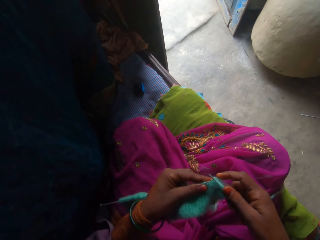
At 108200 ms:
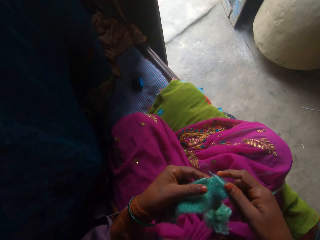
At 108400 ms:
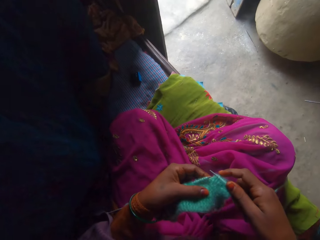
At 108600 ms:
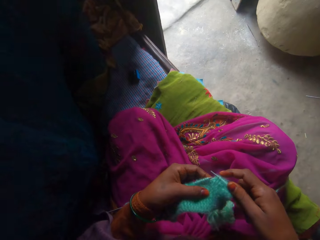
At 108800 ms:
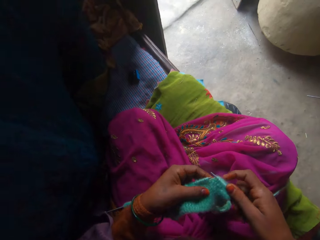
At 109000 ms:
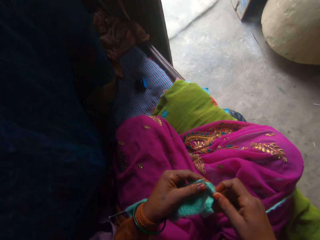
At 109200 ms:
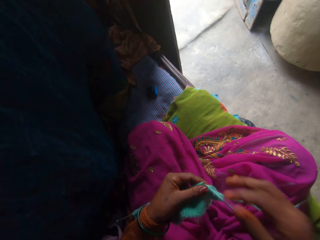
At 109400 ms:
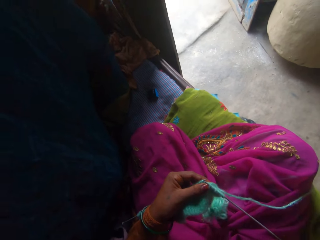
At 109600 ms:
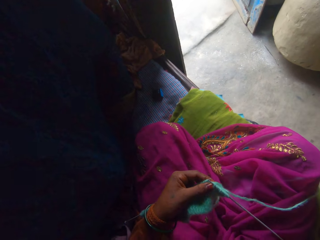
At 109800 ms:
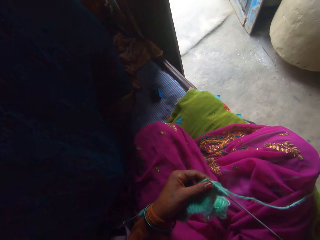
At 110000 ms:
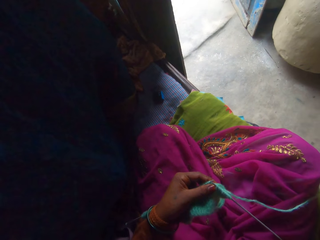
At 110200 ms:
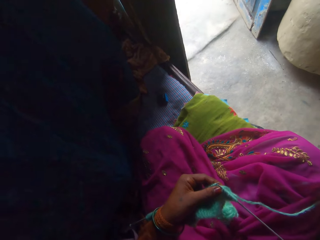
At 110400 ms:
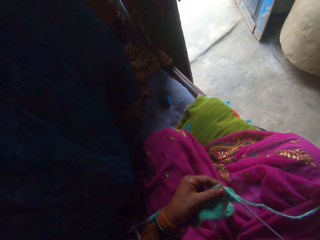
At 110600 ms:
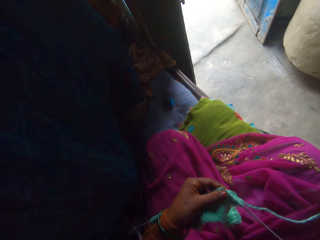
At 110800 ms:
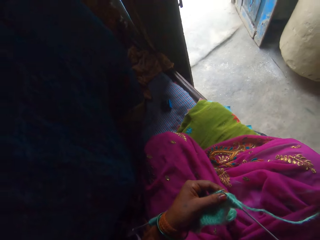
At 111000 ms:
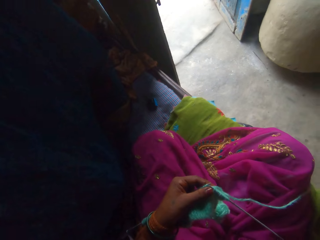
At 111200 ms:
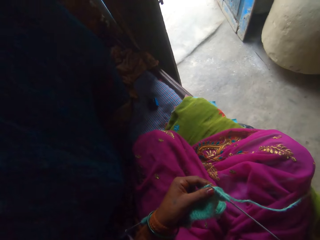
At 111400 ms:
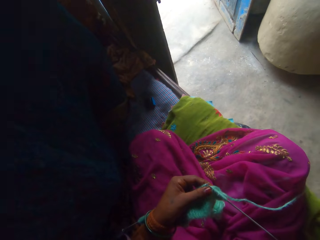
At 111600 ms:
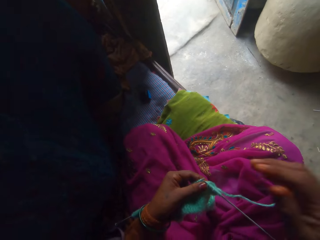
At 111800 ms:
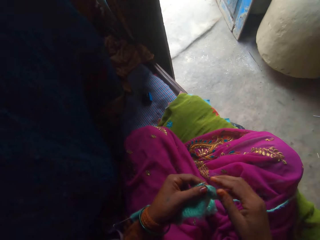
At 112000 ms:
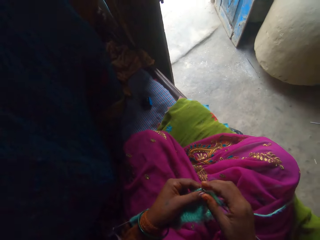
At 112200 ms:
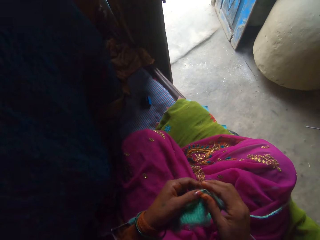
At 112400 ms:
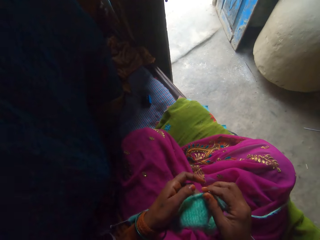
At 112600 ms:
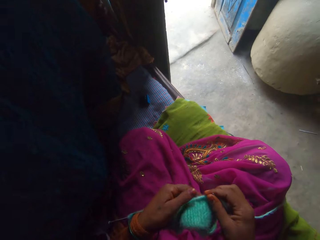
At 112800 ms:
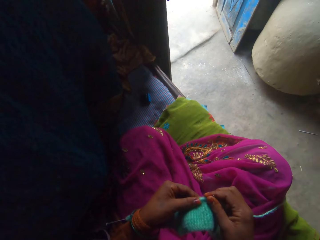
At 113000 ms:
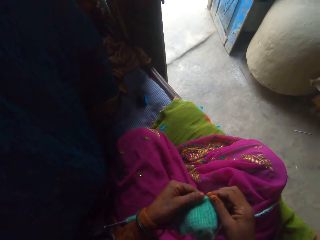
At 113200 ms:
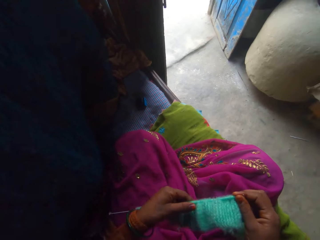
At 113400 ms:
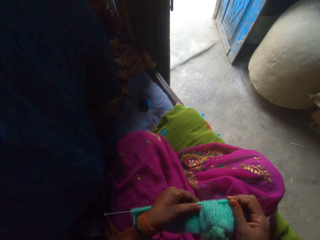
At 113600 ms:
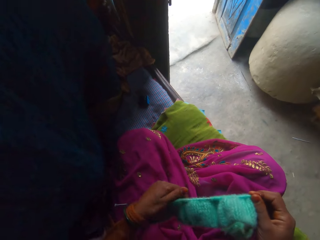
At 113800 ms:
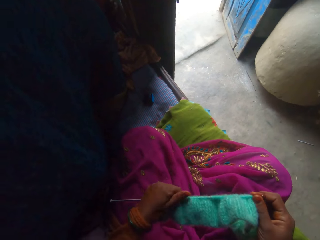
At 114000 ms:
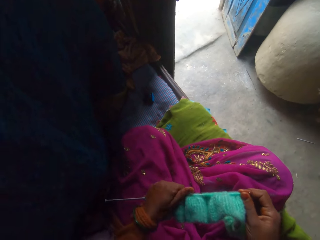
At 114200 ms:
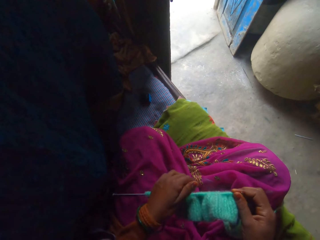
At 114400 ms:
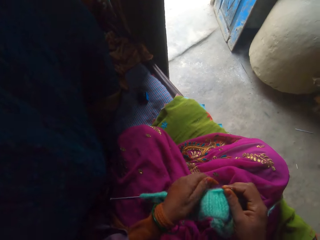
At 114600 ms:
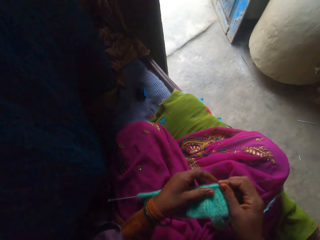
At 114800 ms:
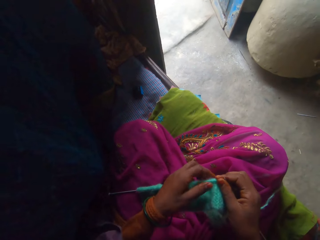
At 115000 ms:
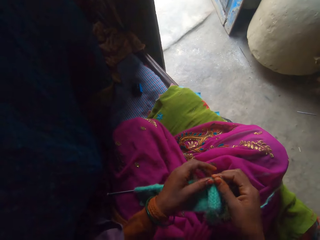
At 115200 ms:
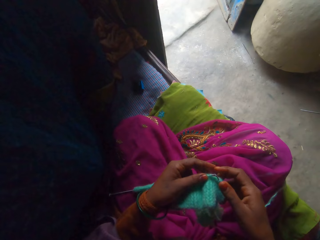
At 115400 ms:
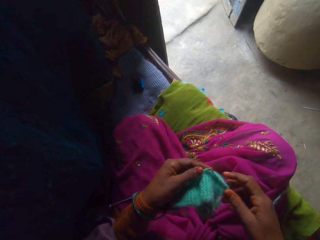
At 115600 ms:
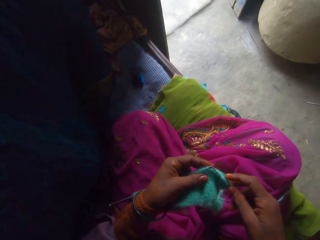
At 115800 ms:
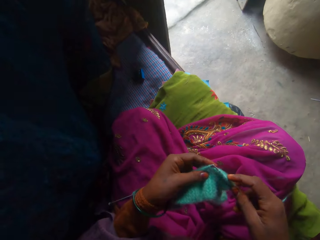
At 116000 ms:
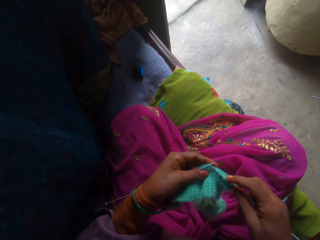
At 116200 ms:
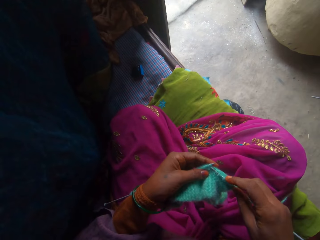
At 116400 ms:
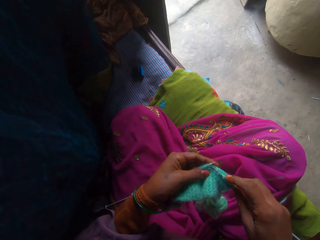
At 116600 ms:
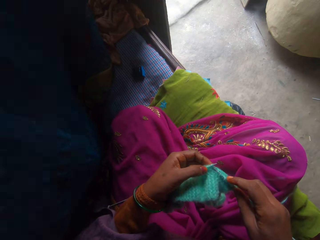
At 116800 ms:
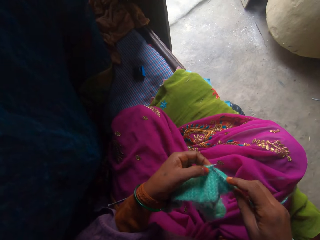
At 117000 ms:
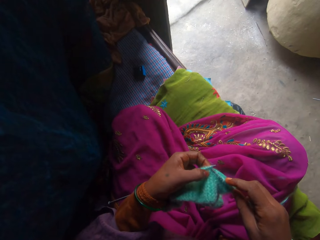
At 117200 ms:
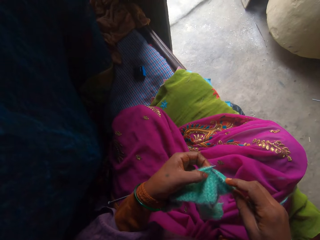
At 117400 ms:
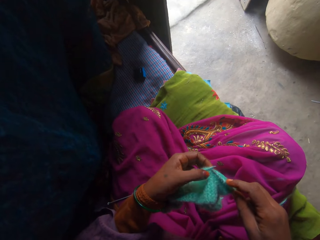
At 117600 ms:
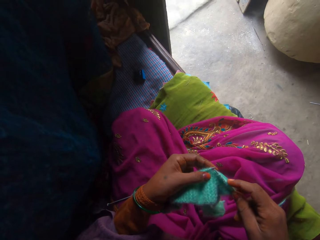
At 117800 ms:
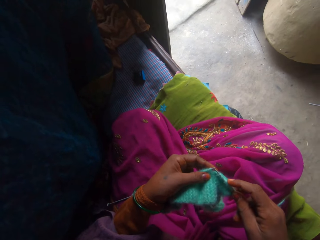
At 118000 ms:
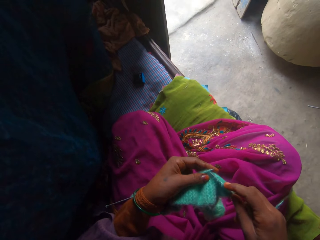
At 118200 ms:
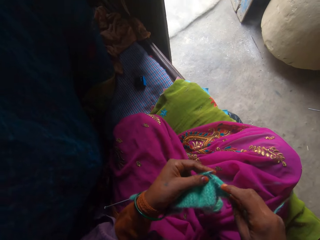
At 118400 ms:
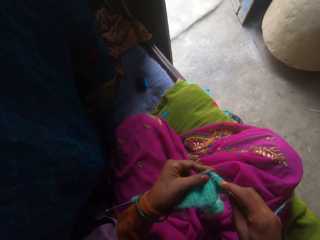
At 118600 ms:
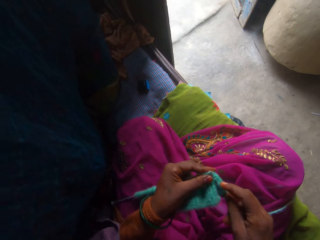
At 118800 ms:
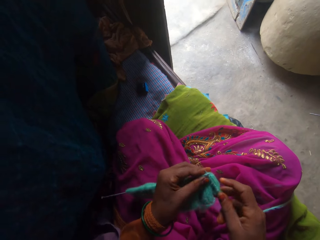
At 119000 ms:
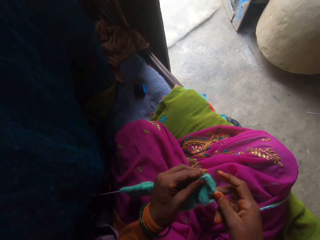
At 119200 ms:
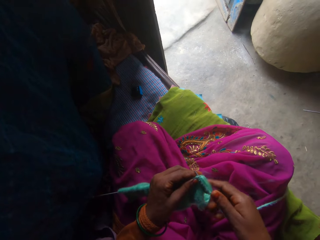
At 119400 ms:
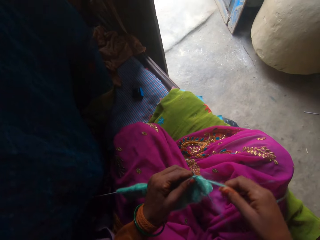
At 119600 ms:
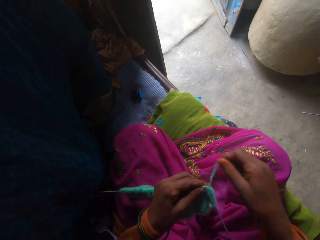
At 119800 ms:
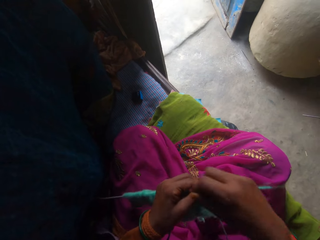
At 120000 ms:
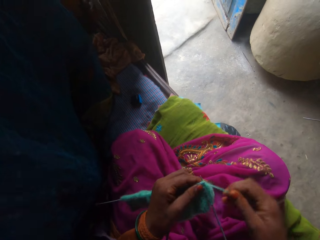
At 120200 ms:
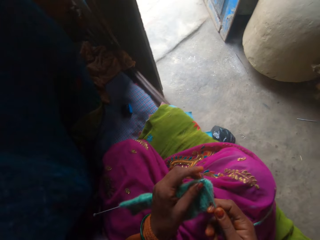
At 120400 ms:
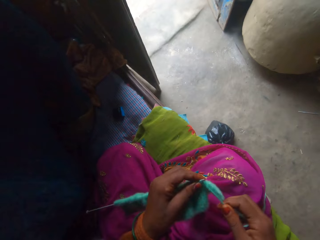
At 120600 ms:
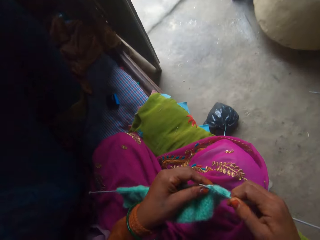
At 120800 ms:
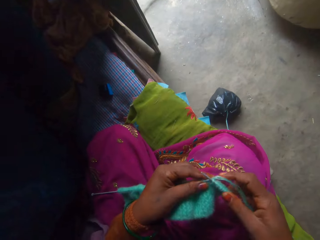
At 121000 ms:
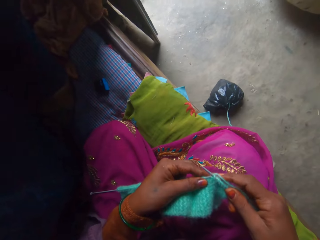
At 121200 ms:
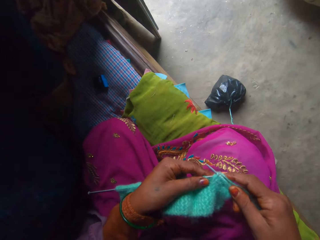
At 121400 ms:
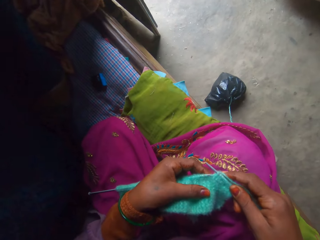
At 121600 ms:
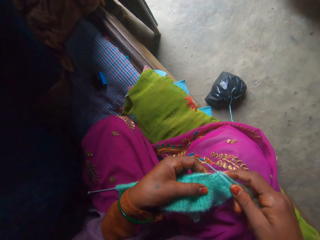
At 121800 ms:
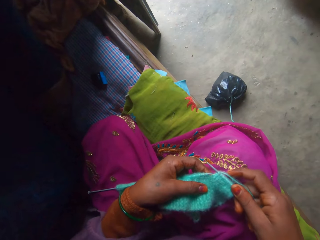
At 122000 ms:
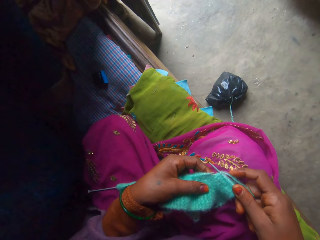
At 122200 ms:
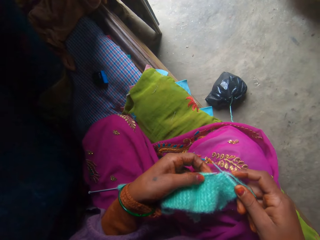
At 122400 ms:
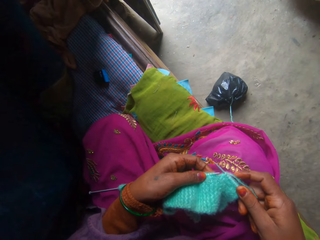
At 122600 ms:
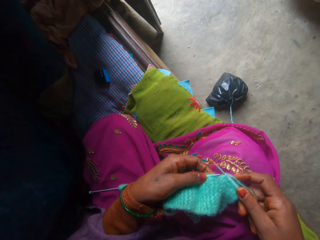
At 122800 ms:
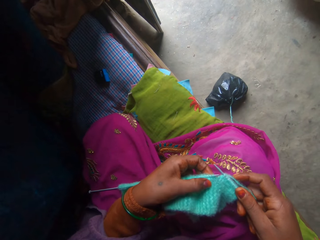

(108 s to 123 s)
The camera wearer inspects the fabric. They lift the right hand. They adjust the fabric with both hands. They adjust the yarn around the knitting needle. They knit the yarn with the knitting needle. They adjust the yarn. They knit the fabric. They inspect the fabric.

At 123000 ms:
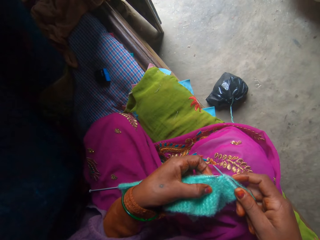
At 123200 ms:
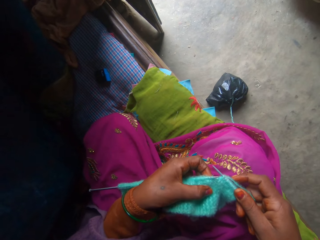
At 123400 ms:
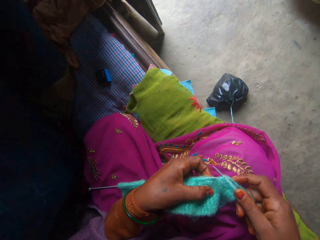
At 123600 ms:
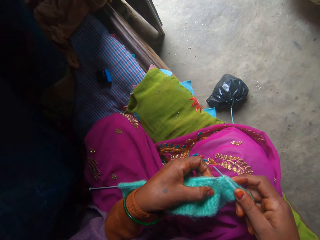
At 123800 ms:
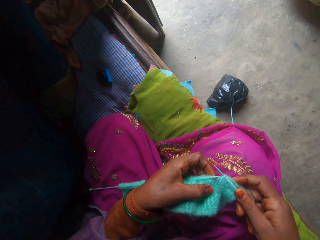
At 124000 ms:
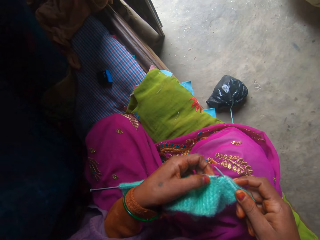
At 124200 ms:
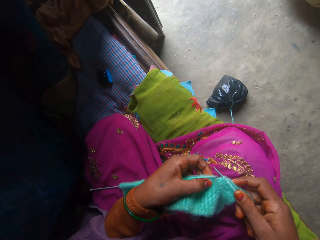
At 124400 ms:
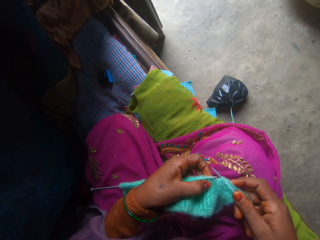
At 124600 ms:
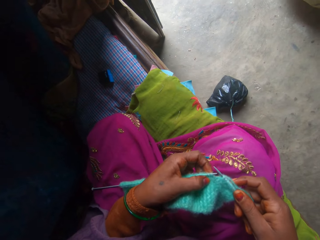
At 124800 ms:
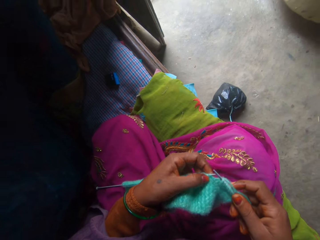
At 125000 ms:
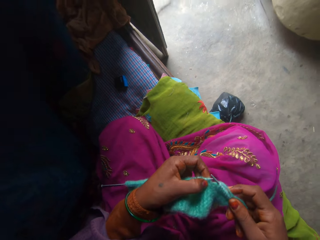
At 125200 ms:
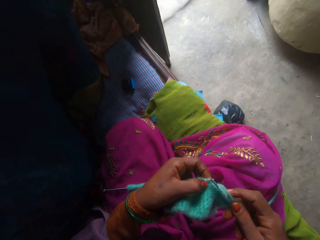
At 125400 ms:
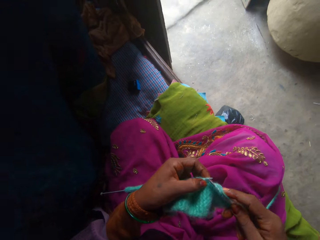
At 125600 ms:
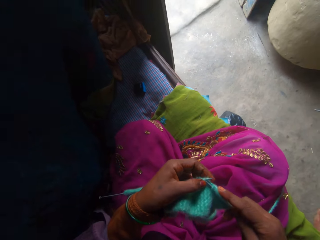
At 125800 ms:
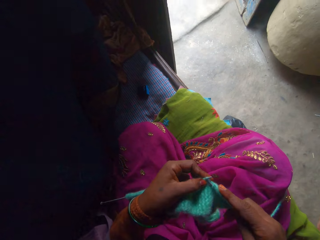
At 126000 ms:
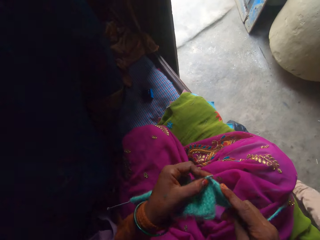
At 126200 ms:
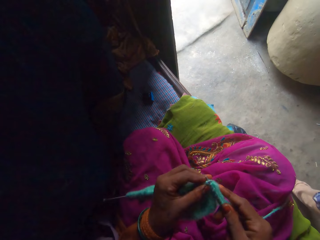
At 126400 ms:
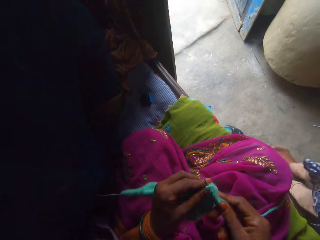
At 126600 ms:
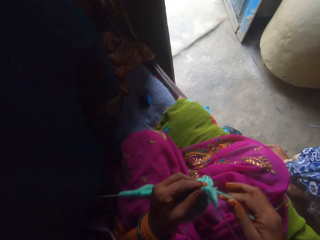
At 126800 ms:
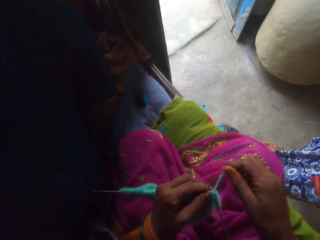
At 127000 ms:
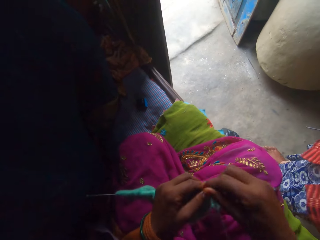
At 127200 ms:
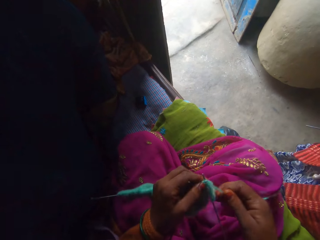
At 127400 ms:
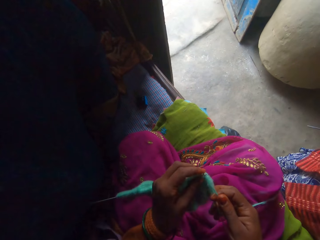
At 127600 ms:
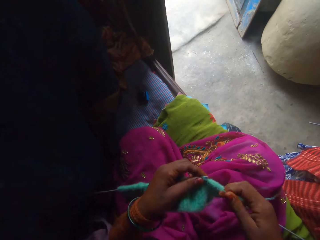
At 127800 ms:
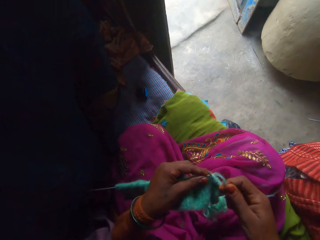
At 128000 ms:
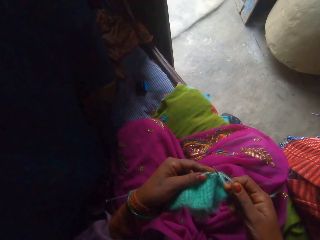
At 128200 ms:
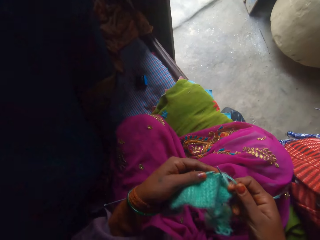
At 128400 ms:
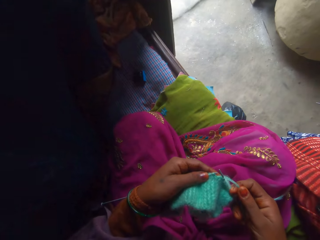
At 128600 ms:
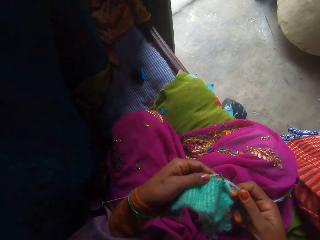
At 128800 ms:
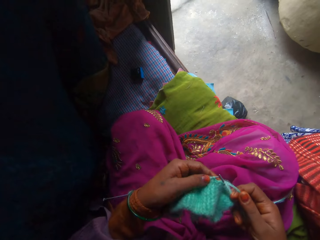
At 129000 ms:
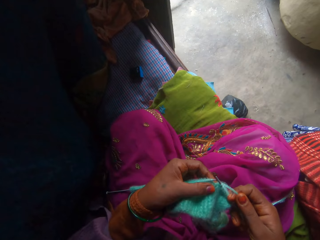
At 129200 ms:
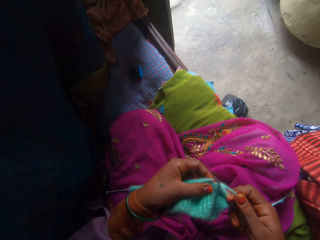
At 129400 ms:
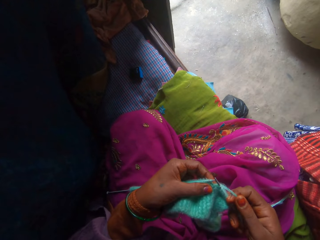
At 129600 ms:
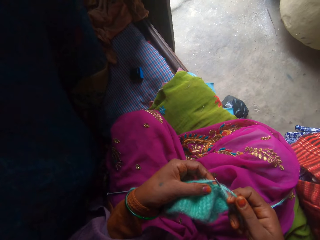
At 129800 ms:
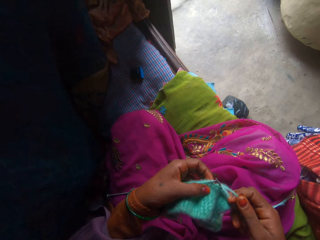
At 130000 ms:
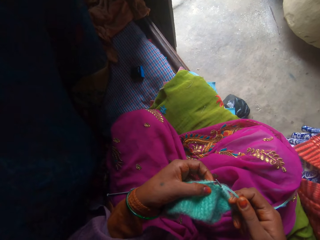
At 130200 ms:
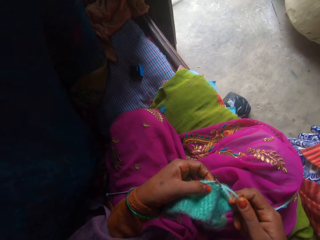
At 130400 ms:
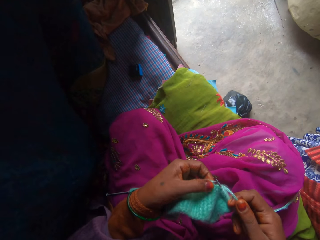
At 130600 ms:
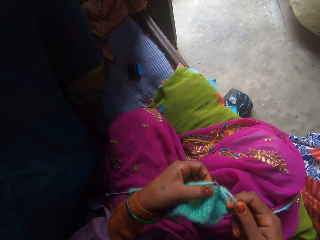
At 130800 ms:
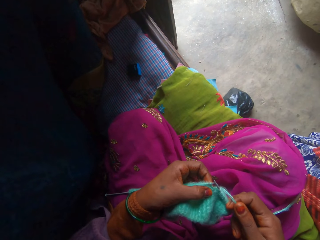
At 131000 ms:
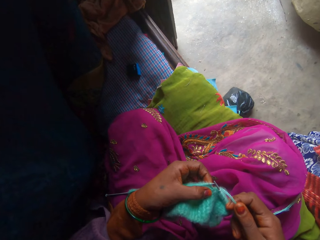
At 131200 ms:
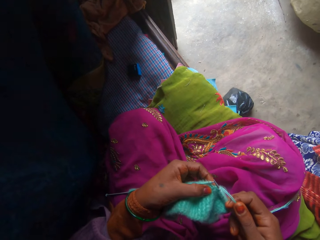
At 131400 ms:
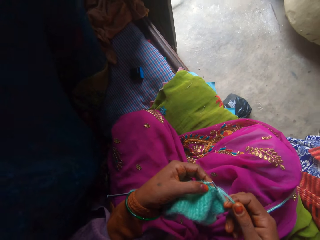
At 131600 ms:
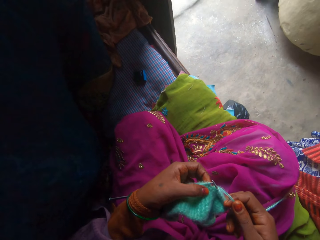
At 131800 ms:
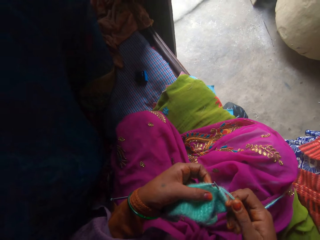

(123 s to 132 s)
The camera wearer knits the fabric. A person moves towards the camera wearer. The camera wearer inspects the fabric.
